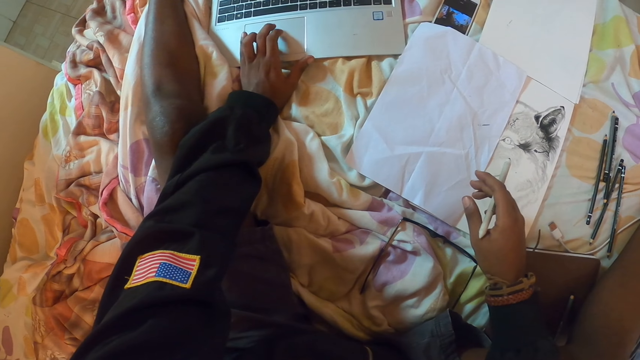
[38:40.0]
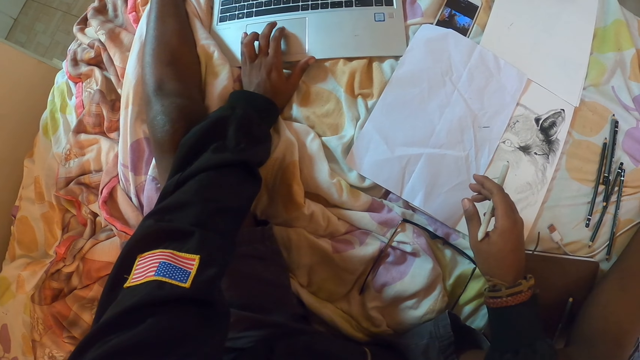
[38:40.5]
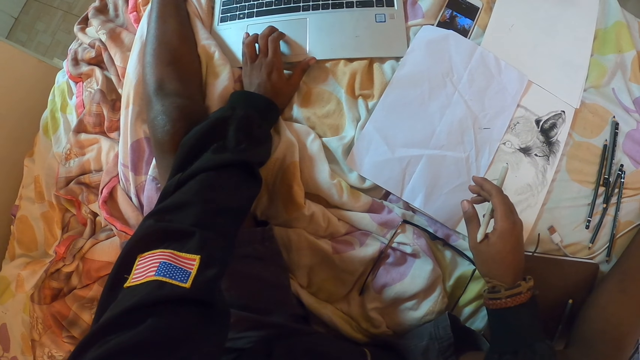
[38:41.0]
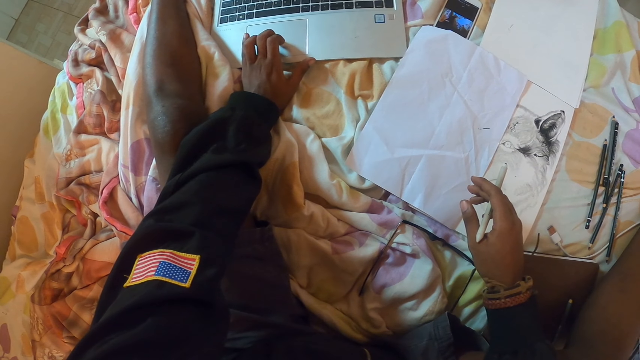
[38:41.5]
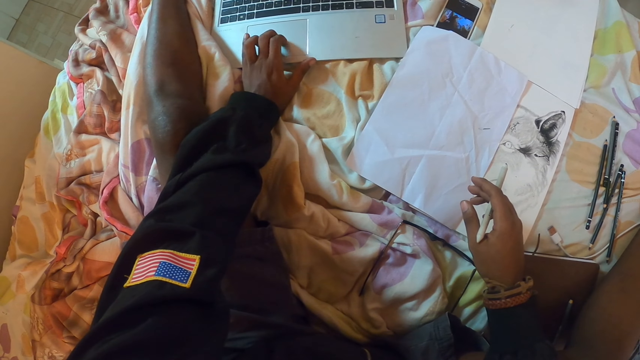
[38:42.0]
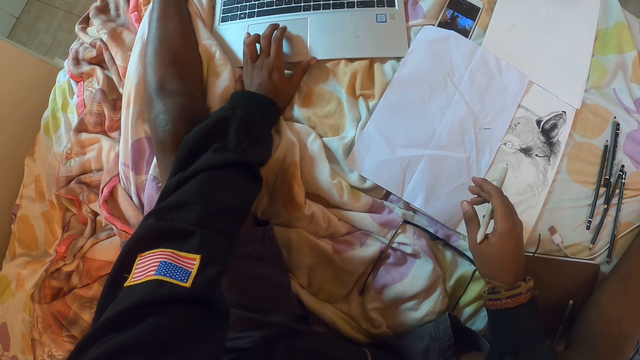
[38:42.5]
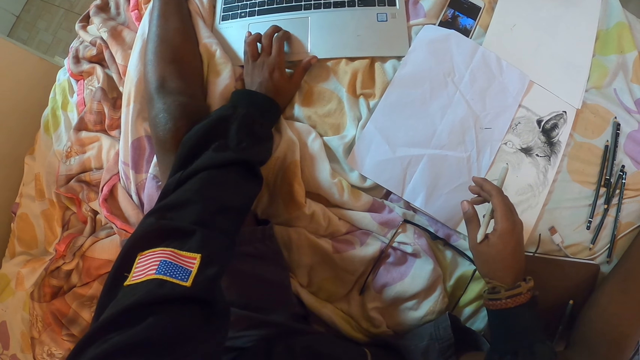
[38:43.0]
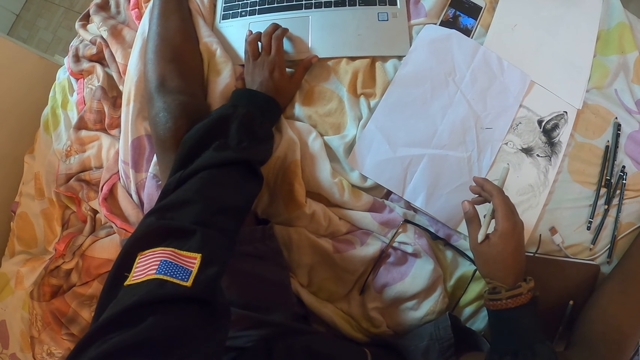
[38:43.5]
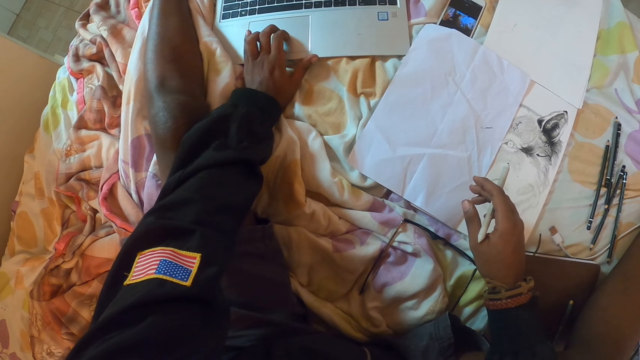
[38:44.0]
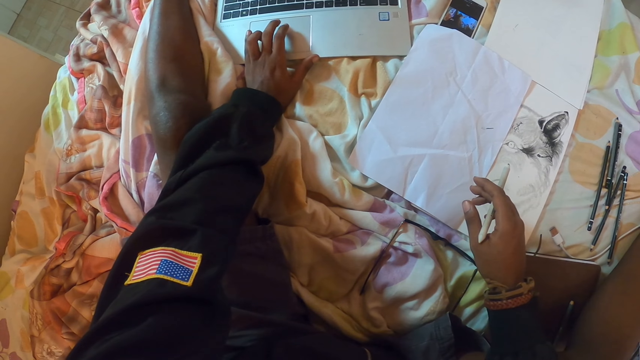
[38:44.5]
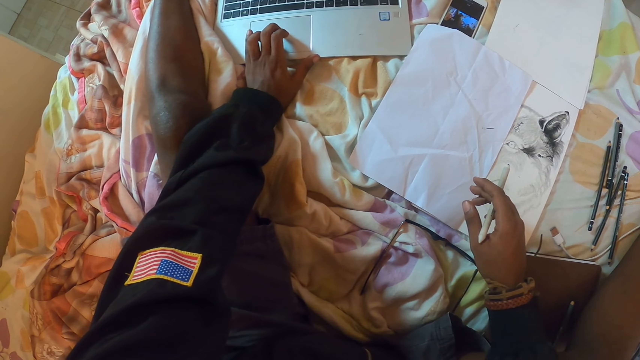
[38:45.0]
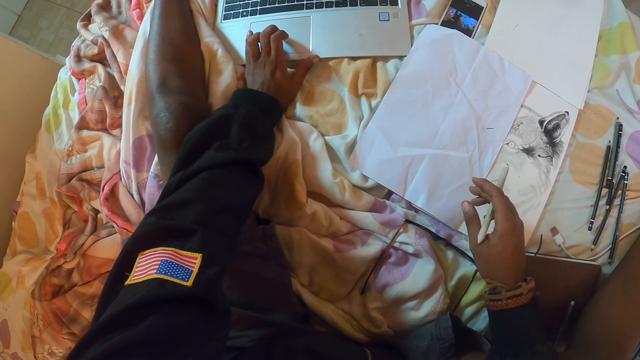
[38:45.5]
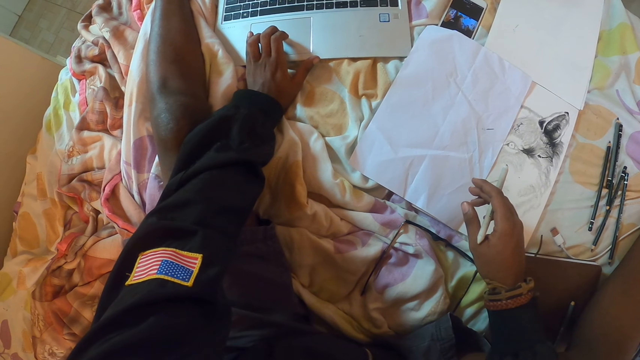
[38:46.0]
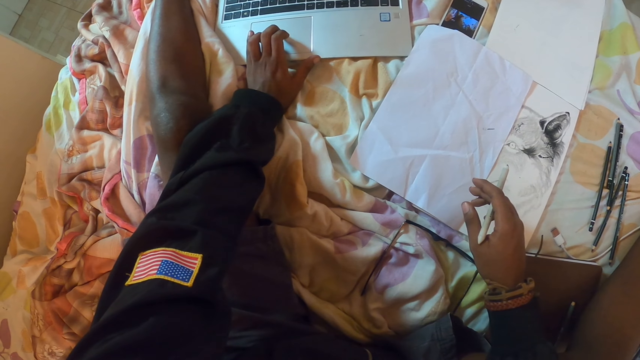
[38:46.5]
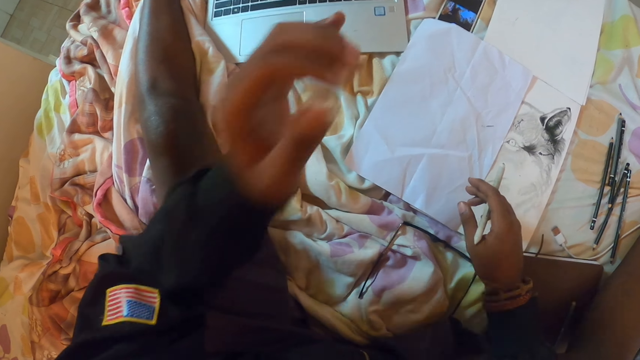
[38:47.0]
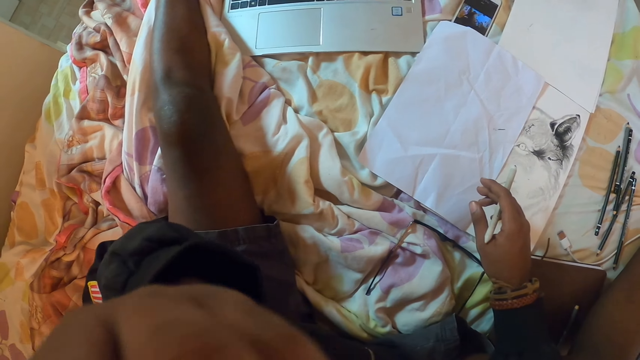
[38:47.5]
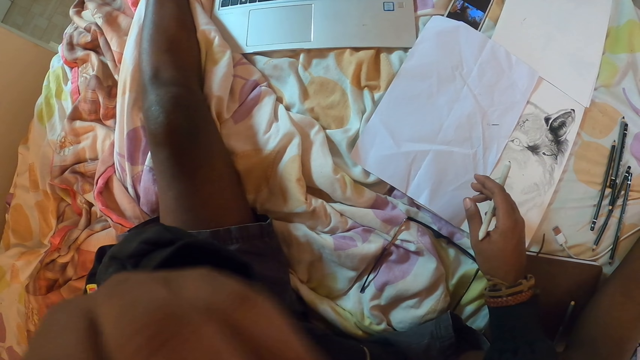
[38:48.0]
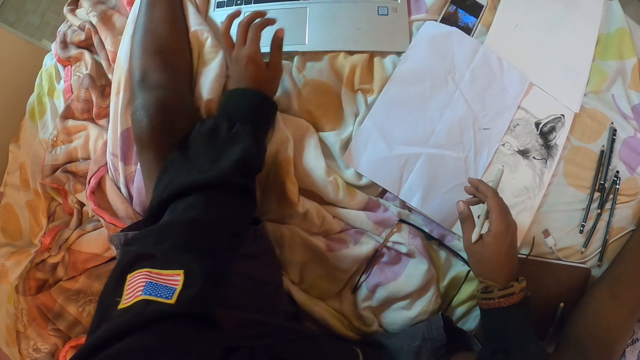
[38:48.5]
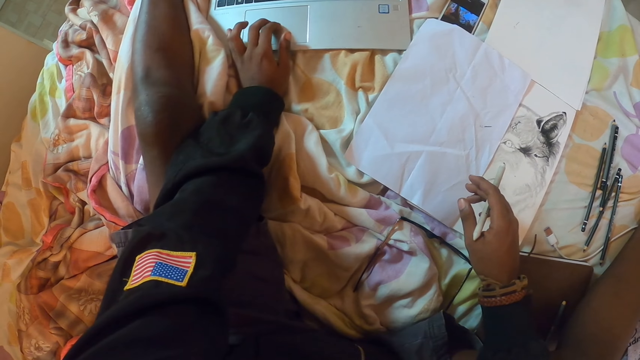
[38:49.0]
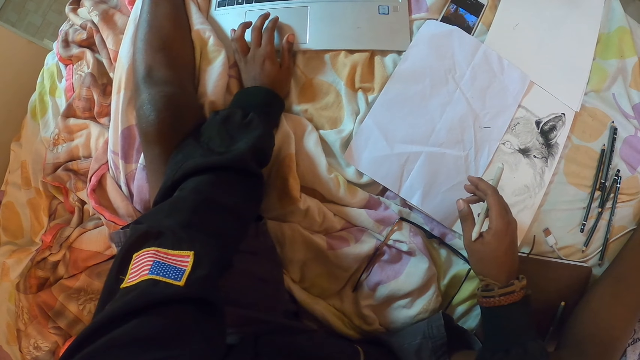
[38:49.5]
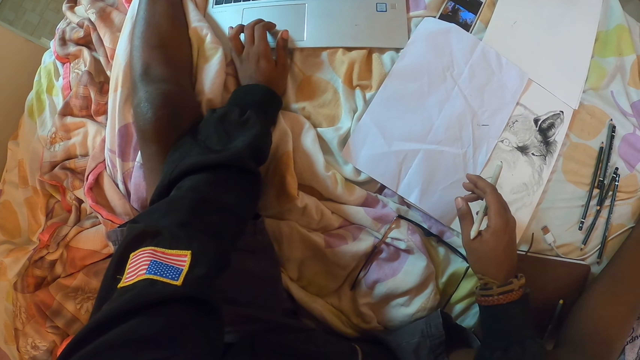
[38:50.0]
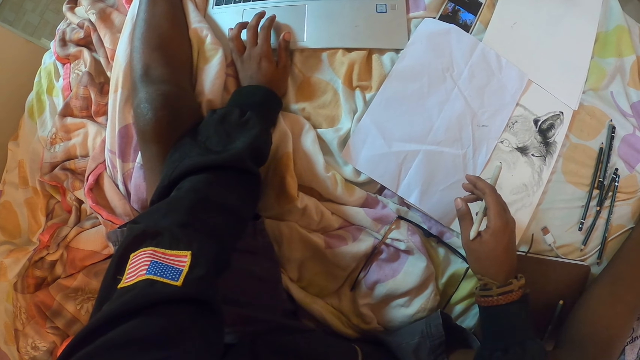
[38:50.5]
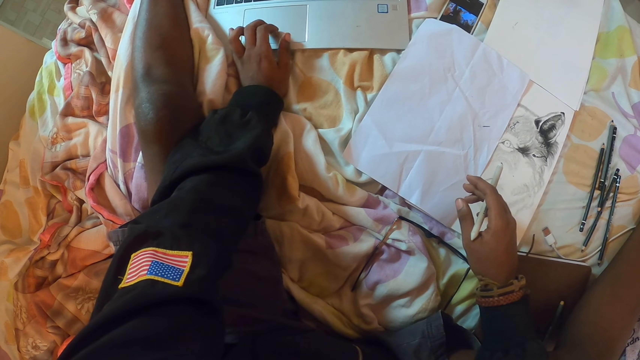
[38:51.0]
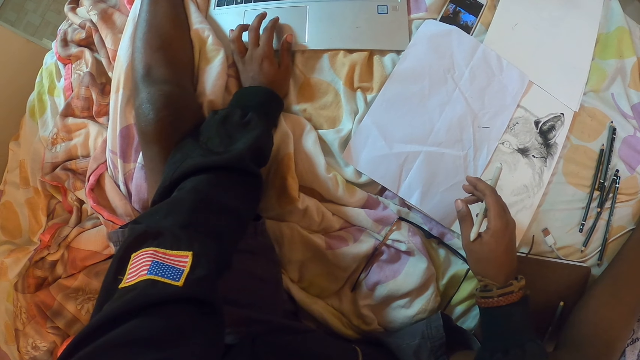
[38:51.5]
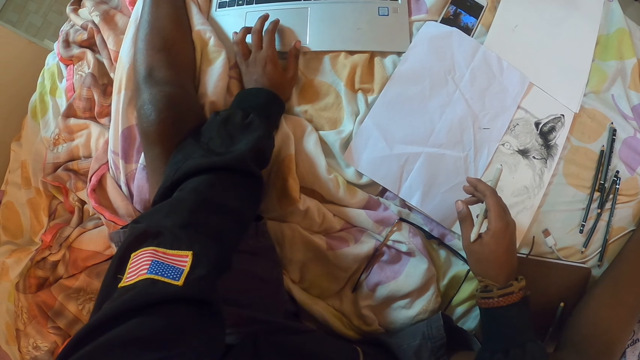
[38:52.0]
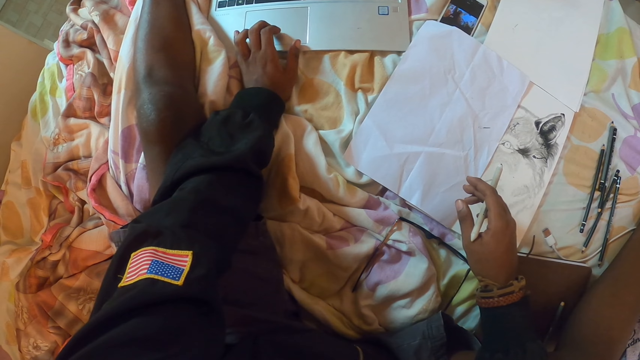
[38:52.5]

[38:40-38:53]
The camera wearer touches a touchpad with the left hand. They touch the face with the left hand. They operate the laptop with the hand and touch the touchpad with the left hand.

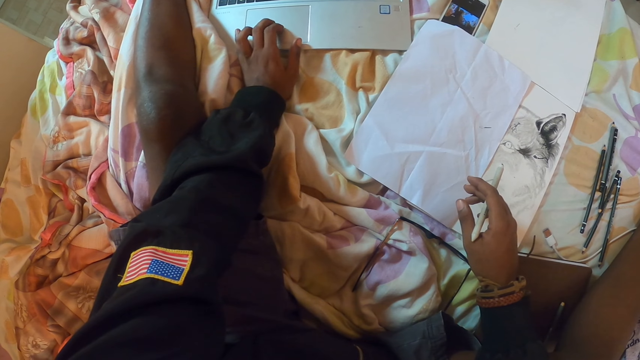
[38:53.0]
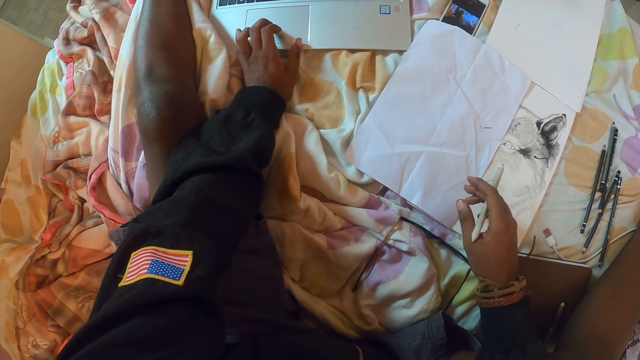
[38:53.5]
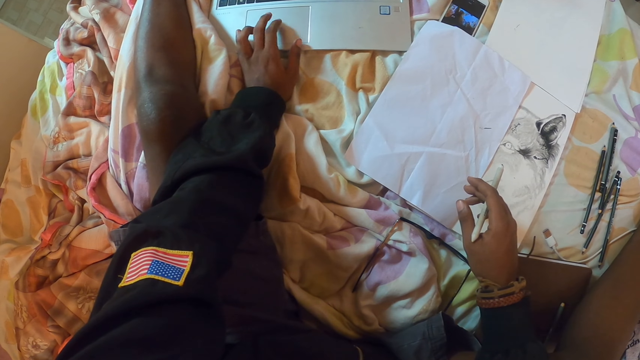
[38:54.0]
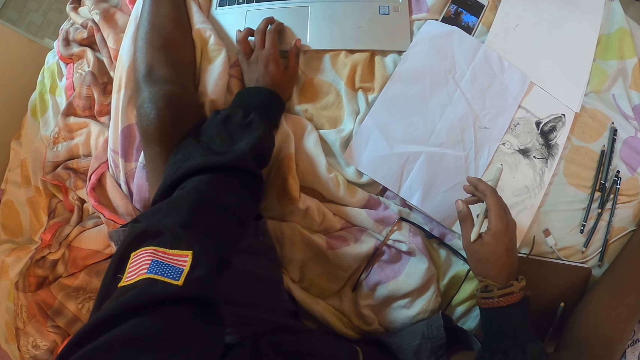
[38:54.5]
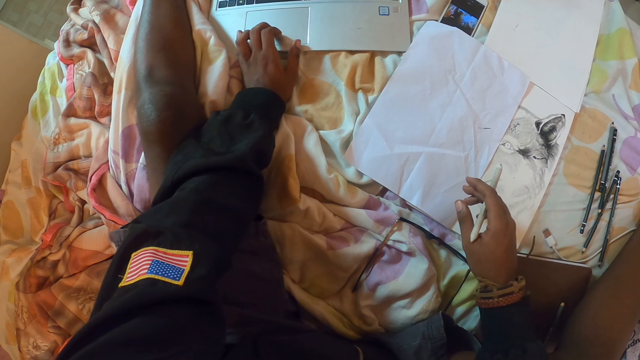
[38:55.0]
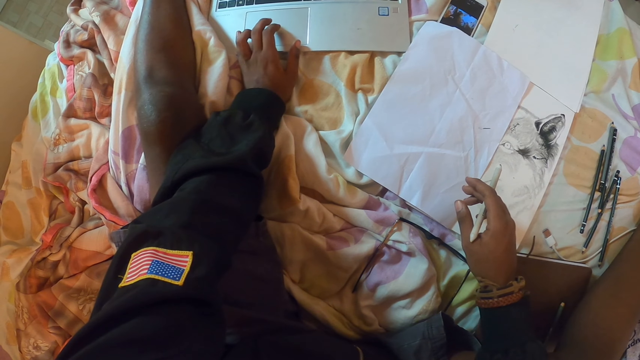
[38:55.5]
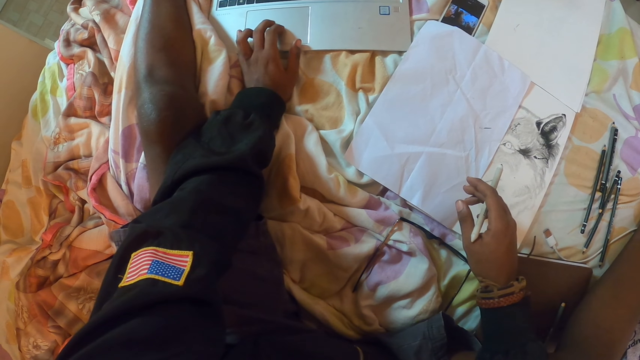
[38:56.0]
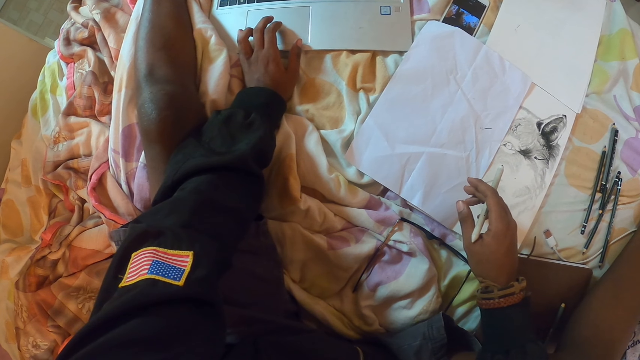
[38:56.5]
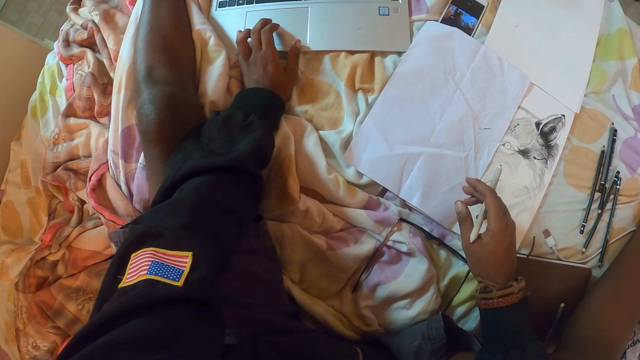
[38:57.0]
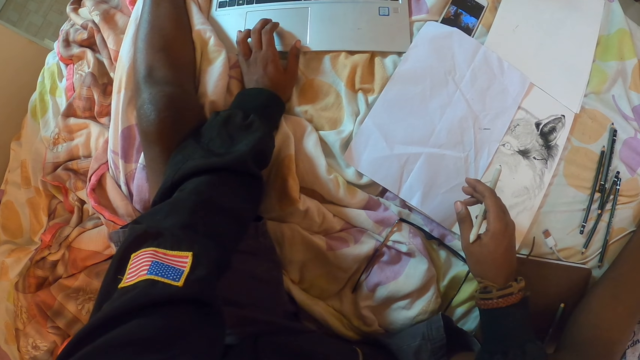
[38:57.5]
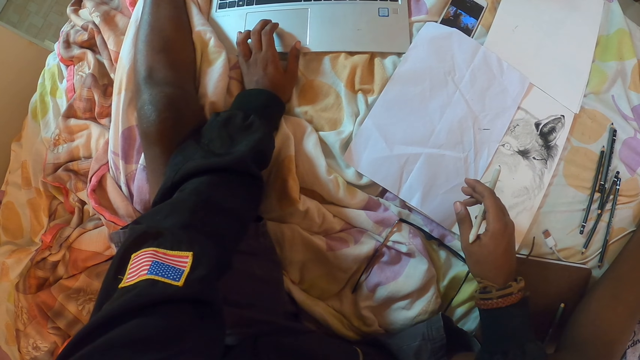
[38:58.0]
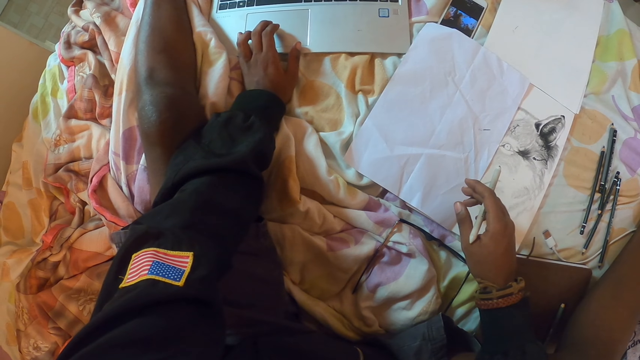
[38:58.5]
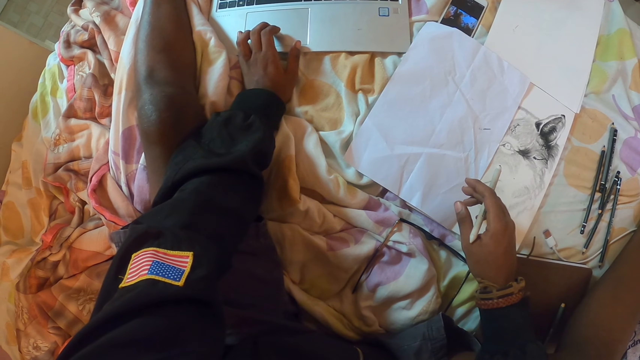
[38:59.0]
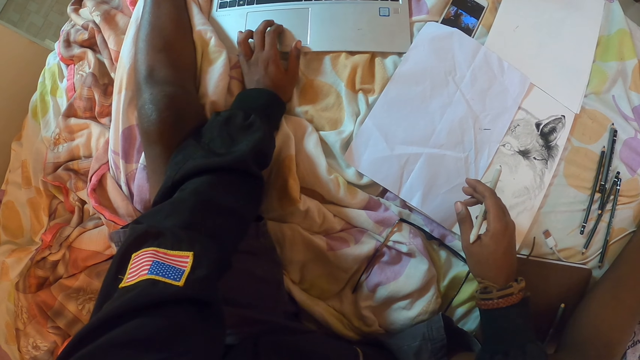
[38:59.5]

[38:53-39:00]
The camera wearer looks at the laptop. They touch a touchpad with the left hand.
